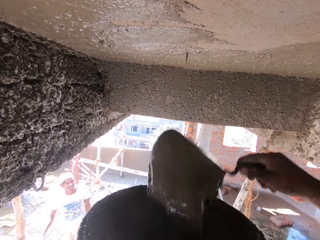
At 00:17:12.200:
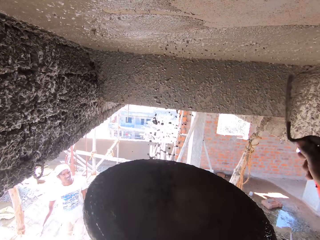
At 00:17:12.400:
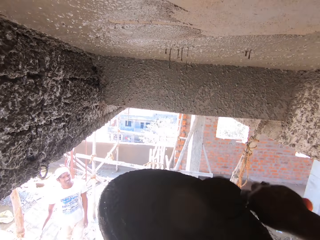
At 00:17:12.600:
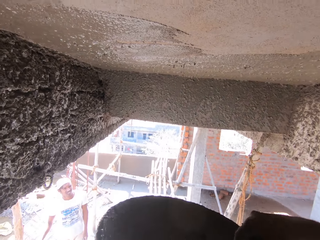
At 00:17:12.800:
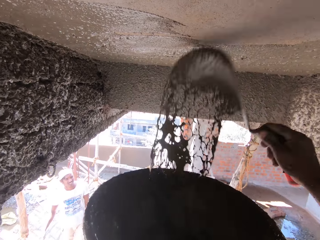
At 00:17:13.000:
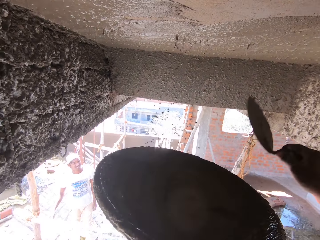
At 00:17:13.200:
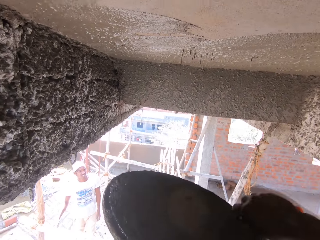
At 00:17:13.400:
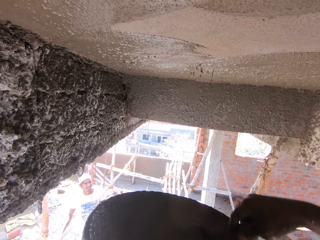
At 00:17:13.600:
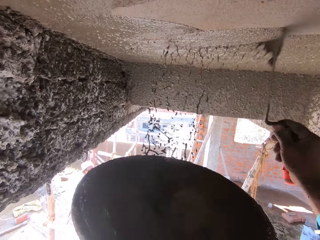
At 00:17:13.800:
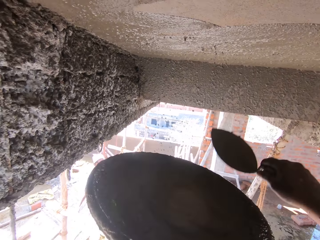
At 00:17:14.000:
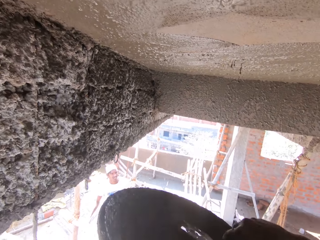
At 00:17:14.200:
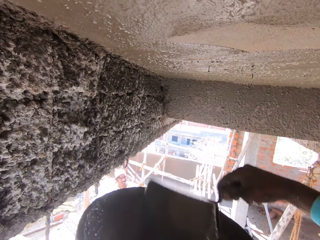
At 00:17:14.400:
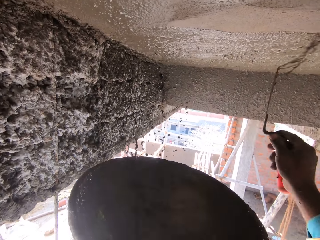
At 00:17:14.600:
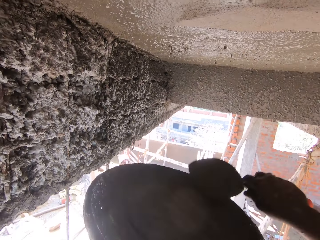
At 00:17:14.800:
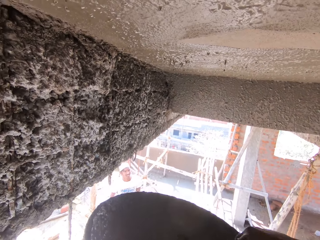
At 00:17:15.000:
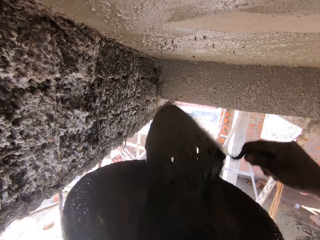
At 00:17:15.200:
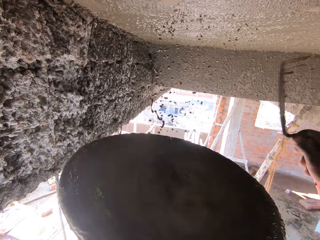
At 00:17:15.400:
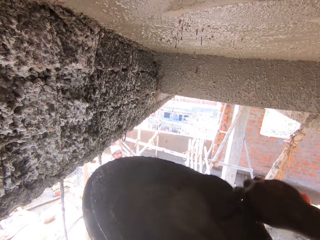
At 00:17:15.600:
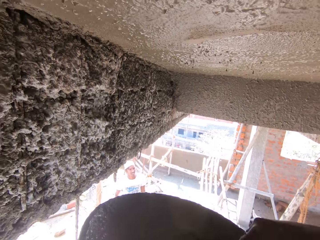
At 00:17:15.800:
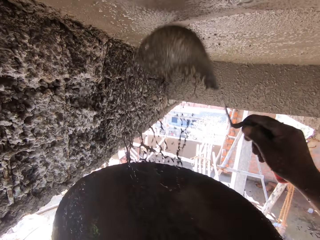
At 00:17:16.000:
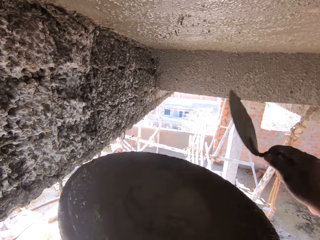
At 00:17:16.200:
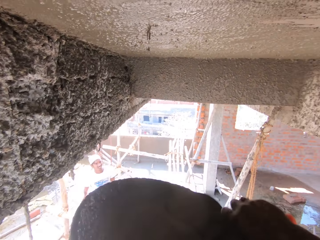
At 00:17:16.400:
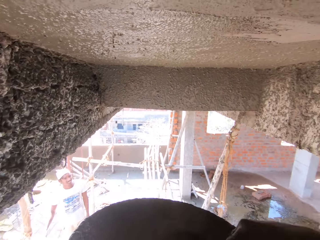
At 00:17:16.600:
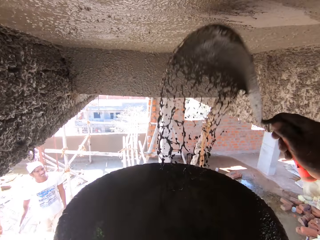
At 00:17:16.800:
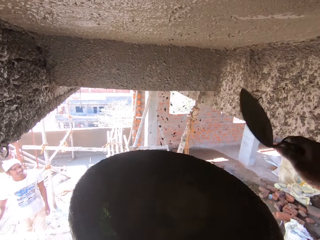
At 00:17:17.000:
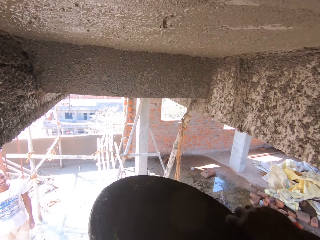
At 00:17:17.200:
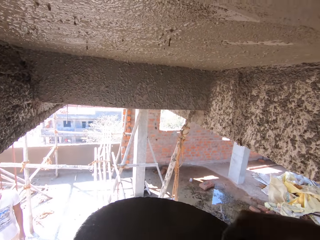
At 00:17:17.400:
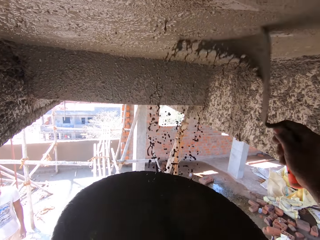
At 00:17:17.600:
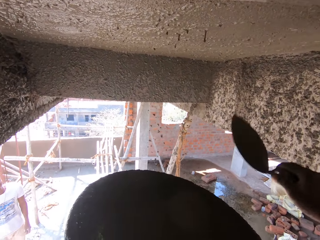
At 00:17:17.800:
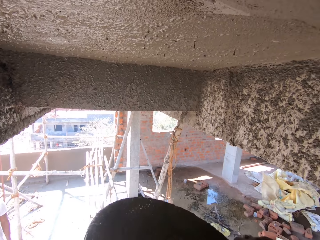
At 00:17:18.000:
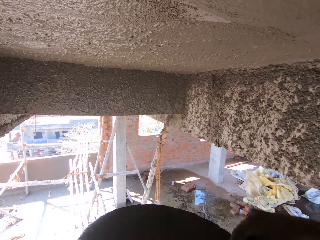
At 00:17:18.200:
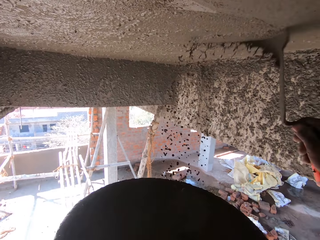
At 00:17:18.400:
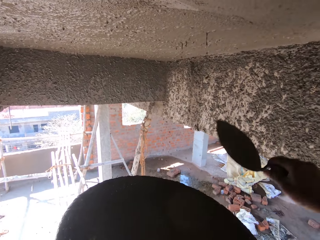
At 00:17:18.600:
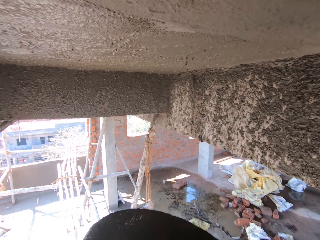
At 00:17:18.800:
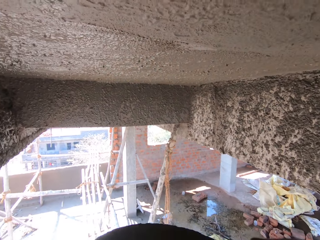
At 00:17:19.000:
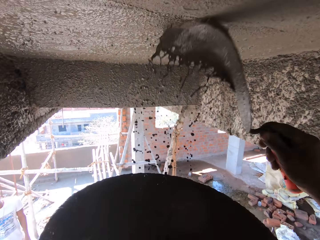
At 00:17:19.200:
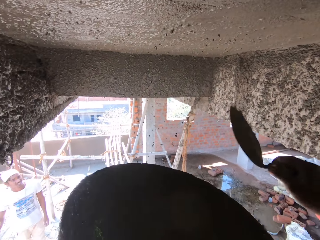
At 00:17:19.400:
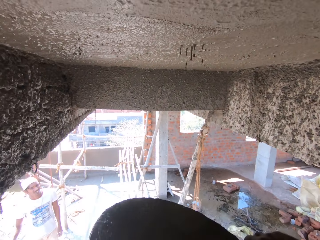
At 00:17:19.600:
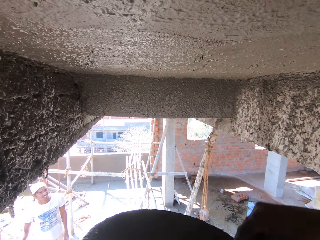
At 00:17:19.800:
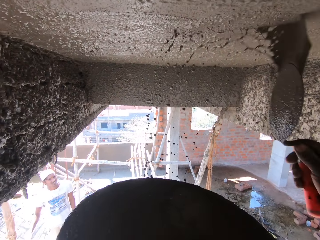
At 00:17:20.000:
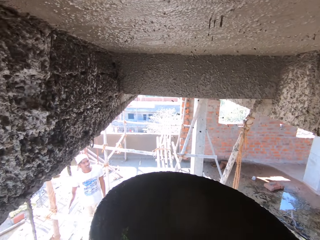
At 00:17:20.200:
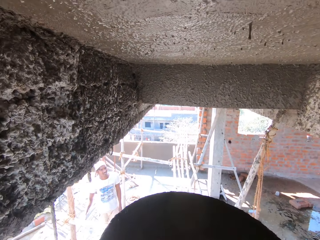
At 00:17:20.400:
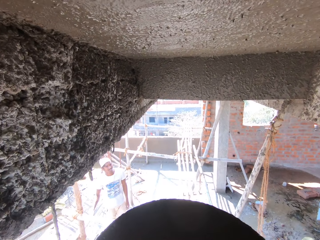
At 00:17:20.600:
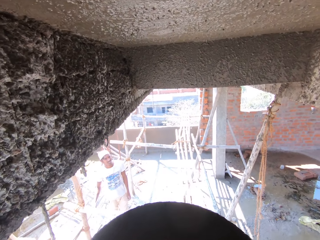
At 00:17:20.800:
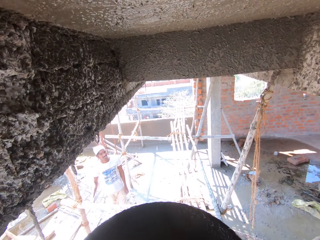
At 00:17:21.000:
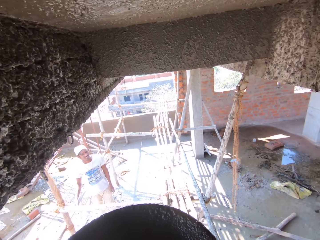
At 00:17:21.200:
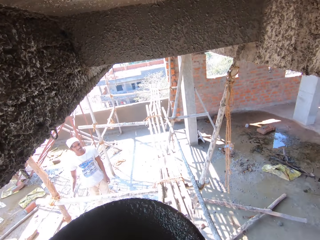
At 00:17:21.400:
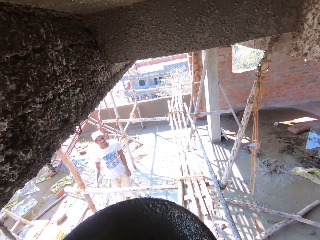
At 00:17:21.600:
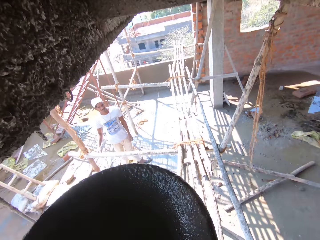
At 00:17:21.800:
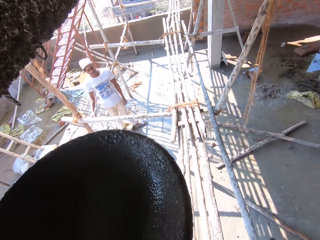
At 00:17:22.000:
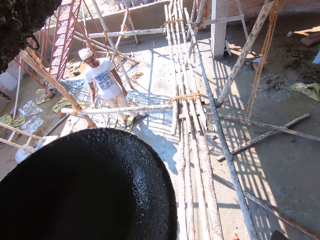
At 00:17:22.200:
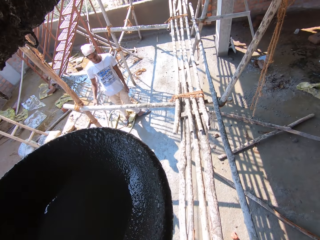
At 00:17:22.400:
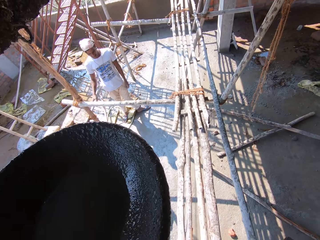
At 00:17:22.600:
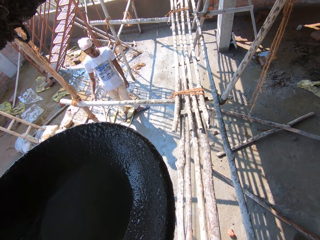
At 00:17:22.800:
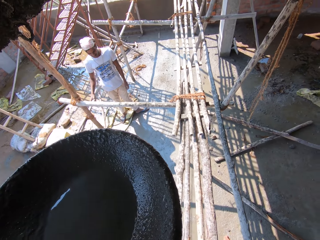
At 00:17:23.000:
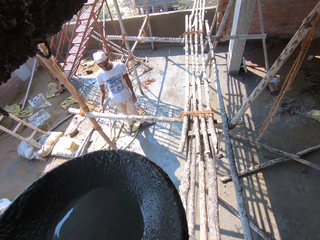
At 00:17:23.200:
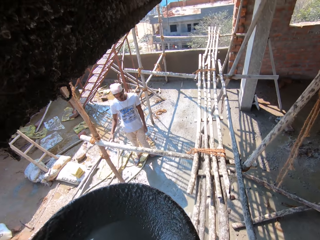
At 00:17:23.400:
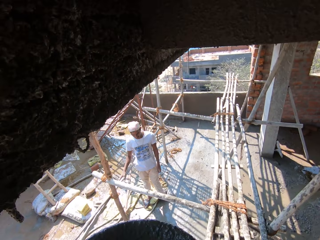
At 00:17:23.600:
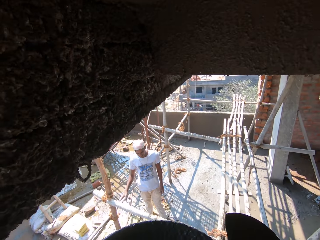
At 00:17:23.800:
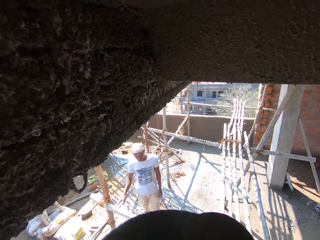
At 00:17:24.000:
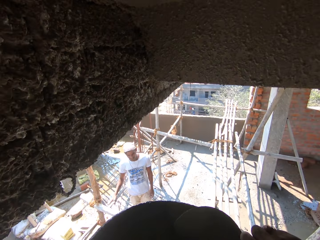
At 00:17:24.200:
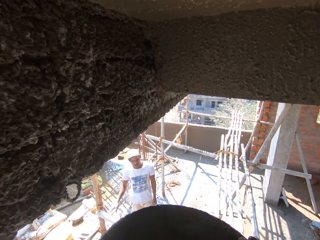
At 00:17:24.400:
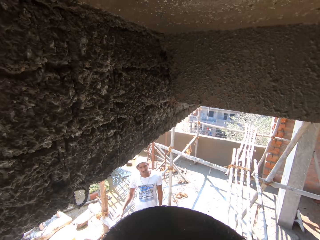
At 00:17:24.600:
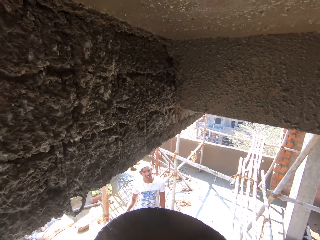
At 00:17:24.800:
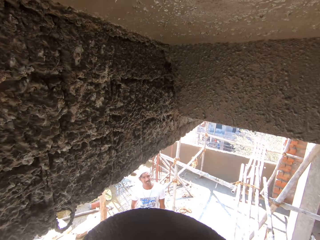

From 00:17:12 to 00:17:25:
The camera wearer talks. They look around.

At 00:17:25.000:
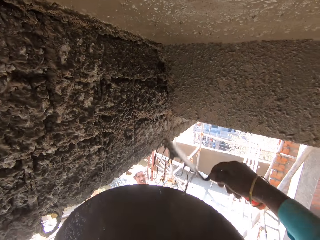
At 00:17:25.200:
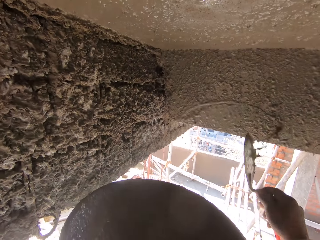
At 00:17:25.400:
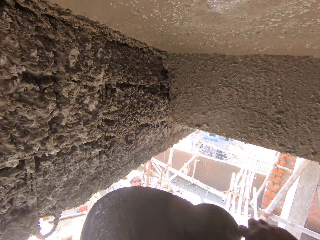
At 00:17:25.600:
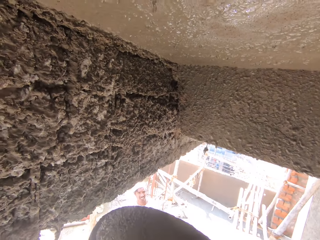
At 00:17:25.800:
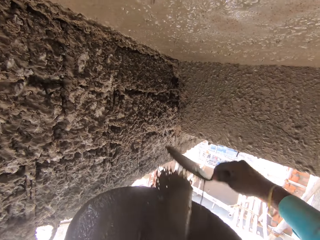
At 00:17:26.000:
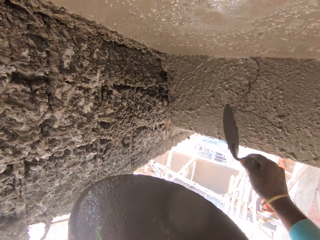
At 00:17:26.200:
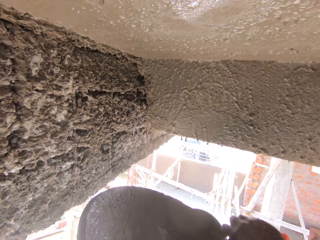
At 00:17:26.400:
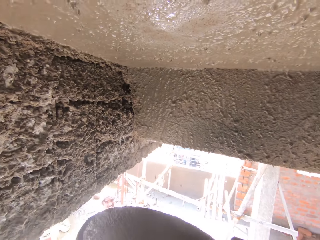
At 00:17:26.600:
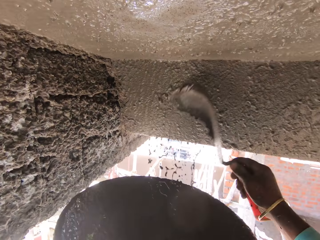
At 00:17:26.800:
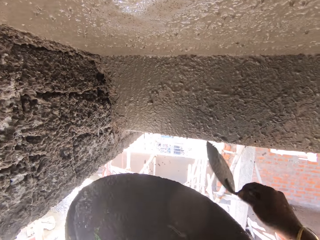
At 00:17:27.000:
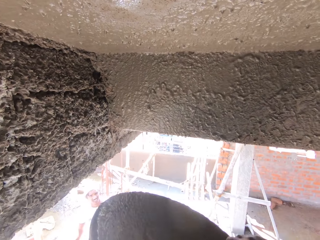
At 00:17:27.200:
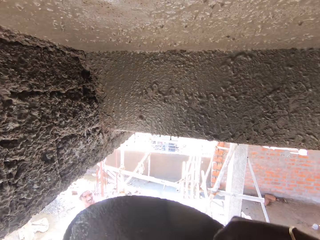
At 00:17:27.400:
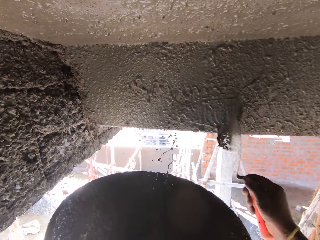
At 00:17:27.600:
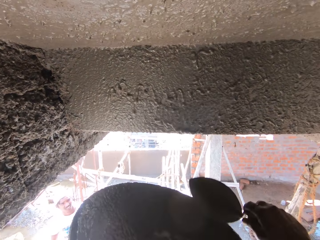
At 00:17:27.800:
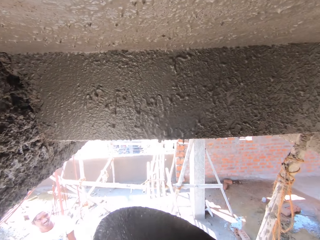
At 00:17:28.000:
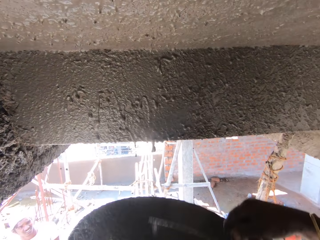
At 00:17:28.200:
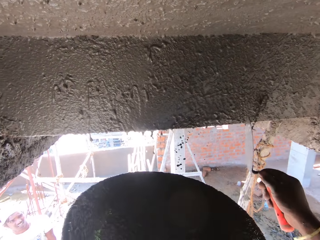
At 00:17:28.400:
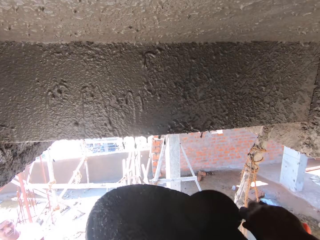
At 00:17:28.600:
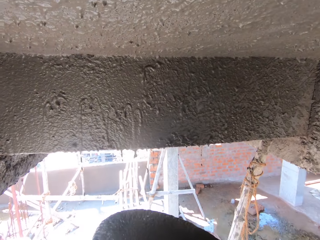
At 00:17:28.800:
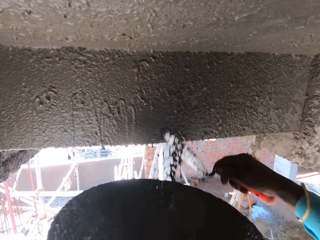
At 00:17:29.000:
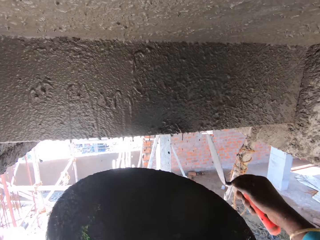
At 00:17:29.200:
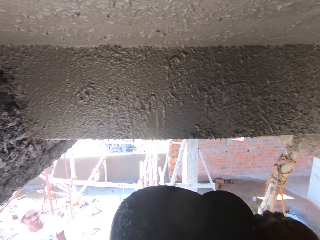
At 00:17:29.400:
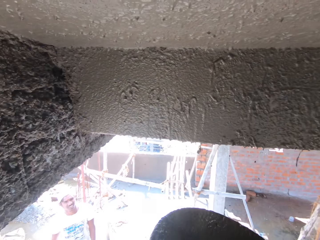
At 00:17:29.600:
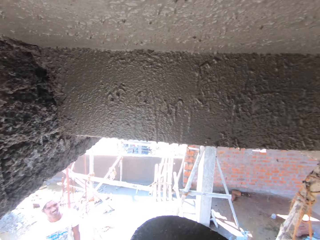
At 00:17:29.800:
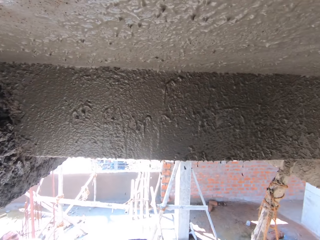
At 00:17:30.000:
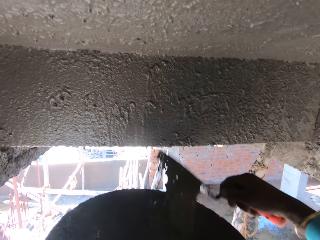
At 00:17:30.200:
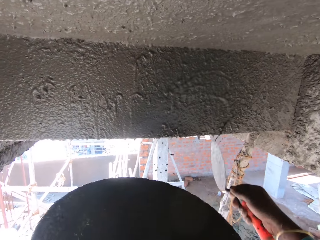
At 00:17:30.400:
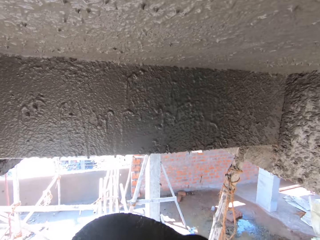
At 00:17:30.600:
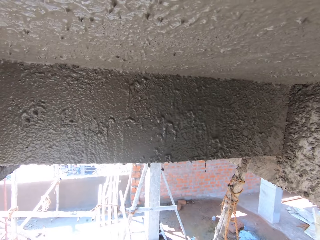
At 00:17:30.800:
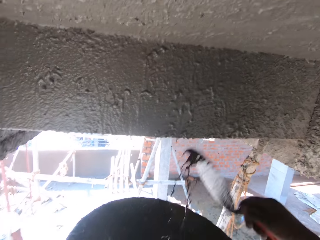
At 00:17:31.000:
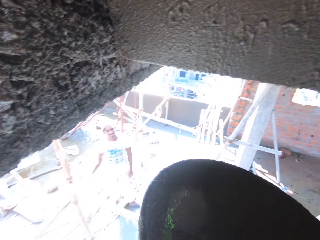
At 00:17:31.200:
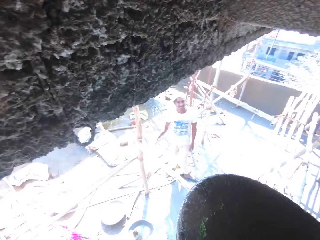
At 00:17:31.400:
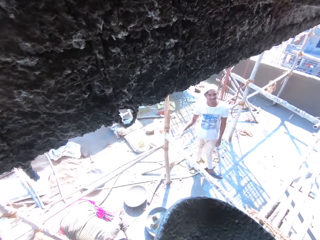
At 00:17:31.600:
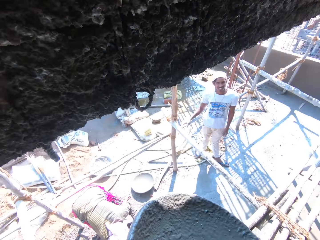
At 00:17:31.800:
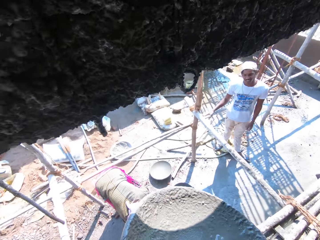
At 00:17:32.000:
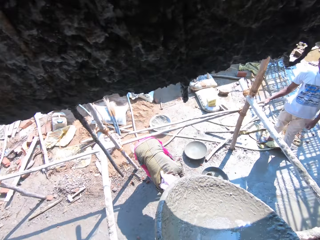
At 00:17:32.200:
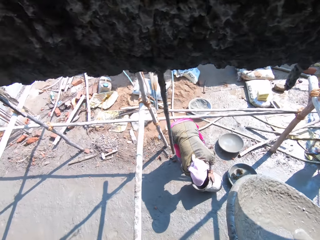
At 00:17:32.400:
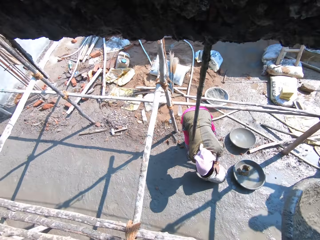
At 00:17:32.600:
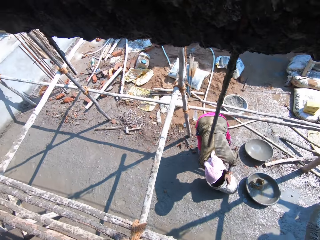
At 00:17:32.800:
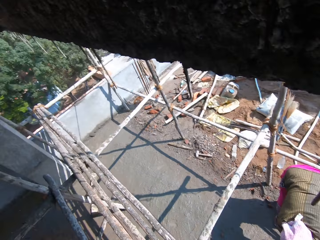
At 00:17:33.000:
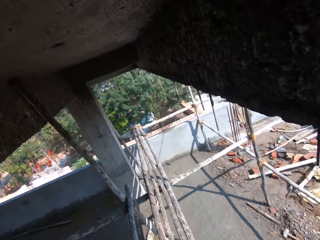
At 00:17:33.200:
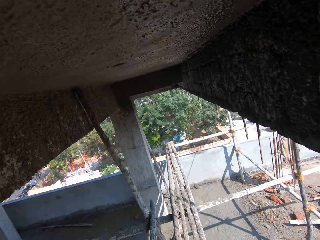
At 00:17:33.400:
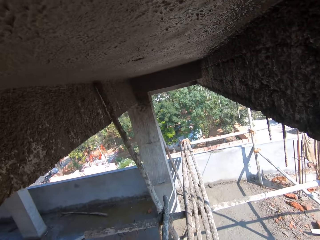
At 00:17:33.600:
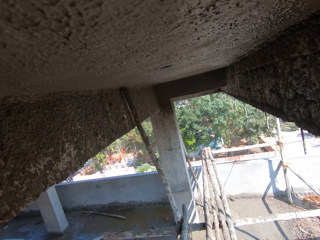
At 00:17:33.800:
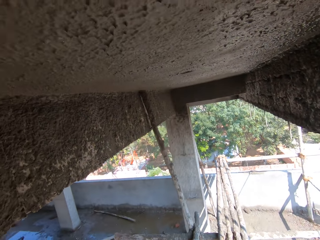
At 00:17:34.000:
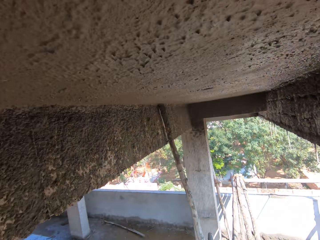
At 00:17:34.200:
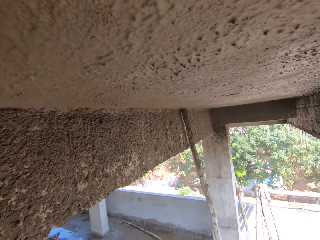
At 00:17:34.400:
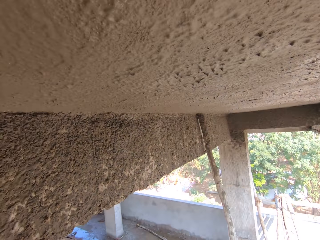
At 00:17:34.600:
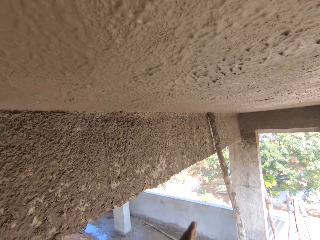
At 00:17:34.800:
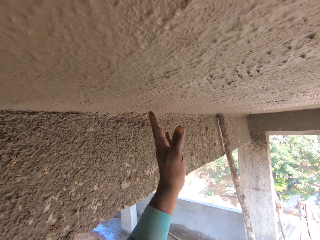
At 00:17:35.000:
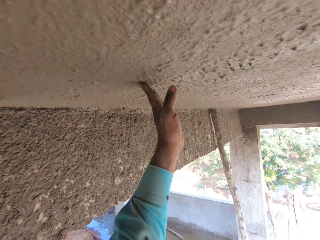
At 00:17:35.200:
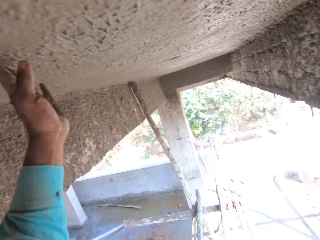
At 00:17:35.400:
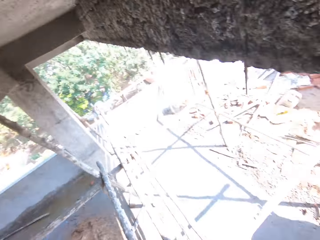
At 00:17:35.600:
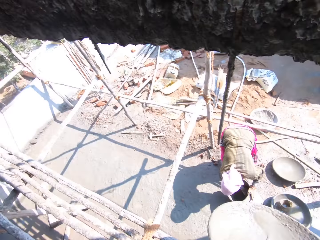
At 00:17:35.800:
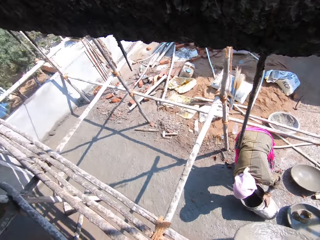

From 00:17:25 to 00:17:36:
The camera wearer applies cement mixture to the wall using a shovel. They talk. They apply cement mixture to the wall using a shovel. They look around. They walk.
